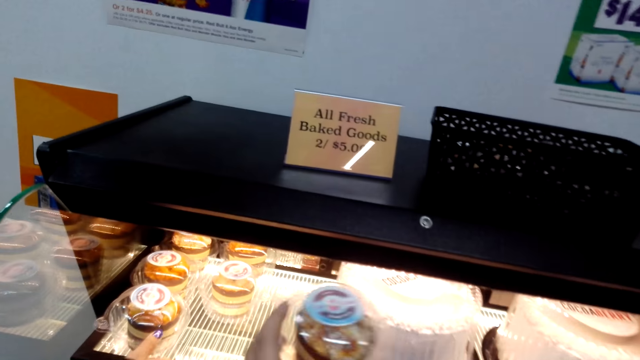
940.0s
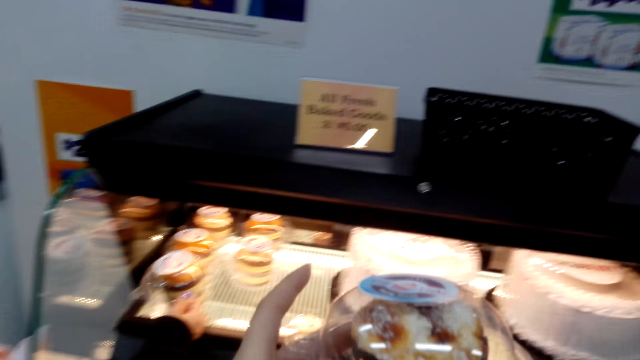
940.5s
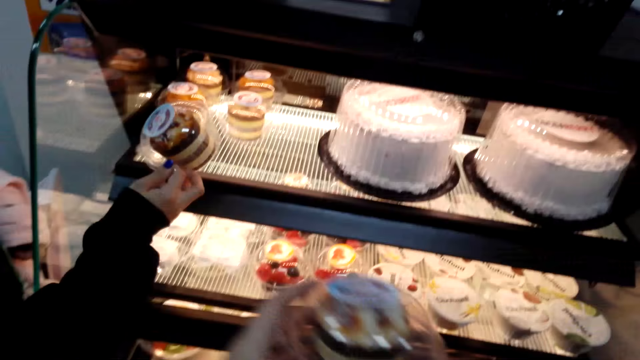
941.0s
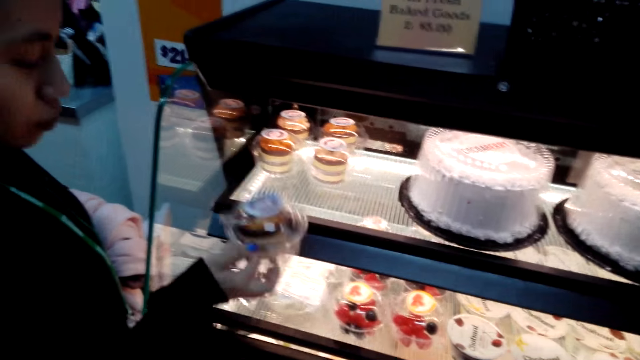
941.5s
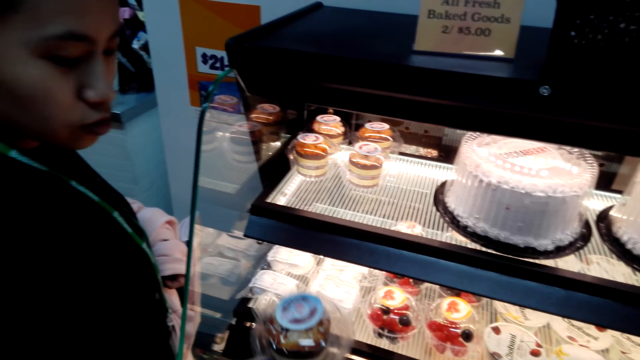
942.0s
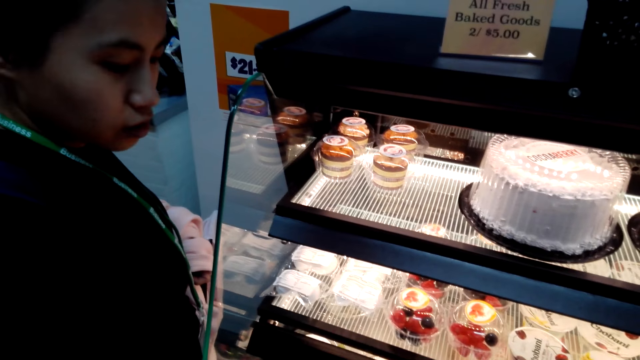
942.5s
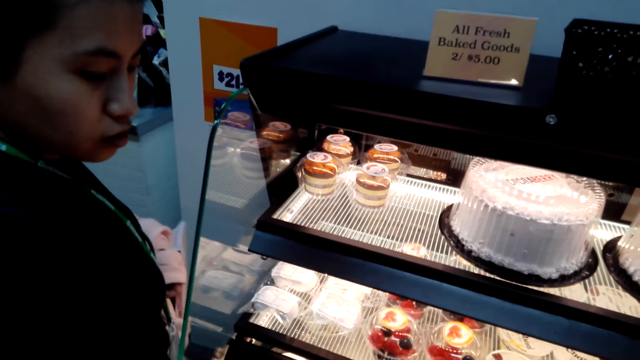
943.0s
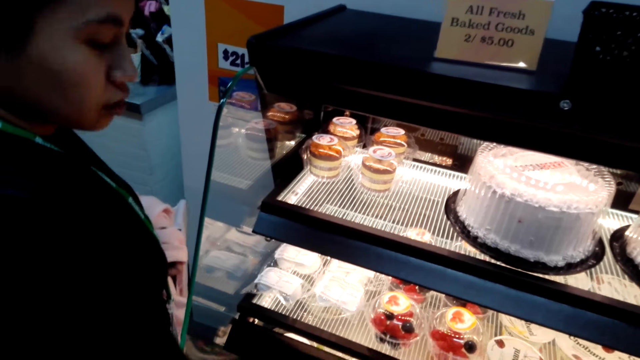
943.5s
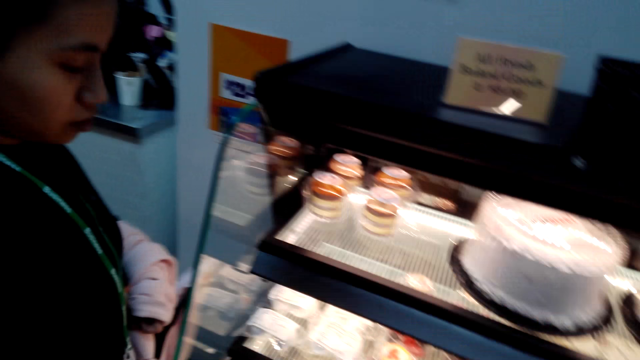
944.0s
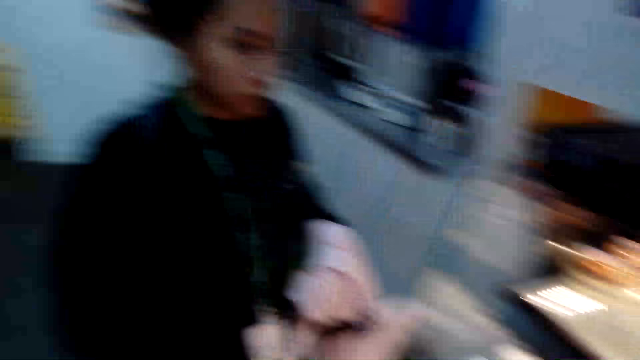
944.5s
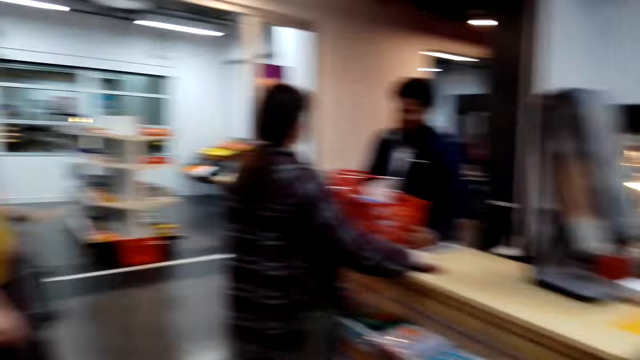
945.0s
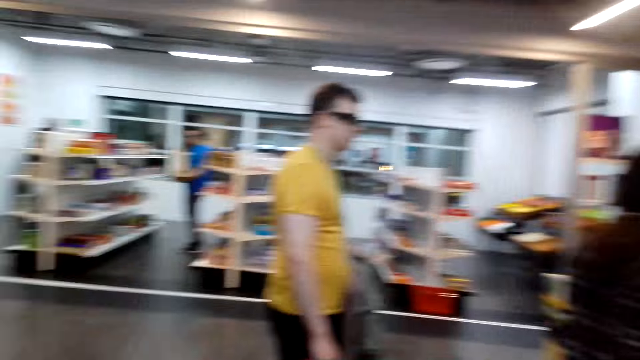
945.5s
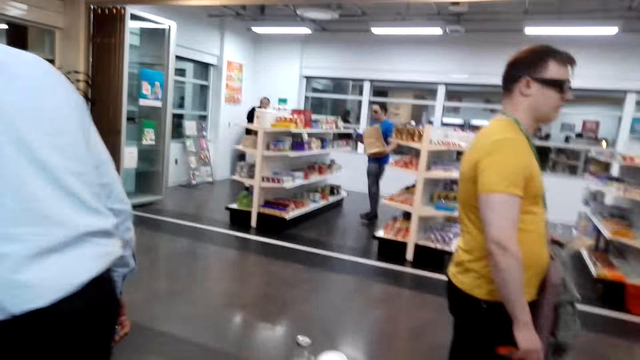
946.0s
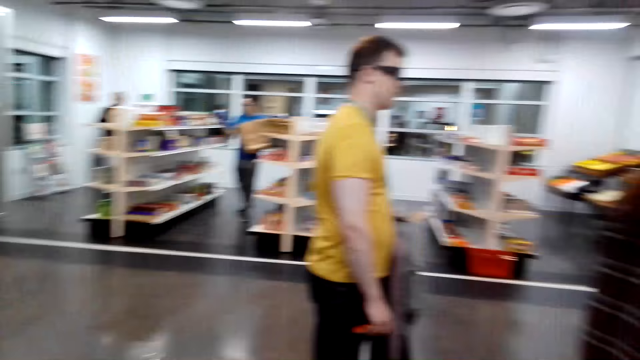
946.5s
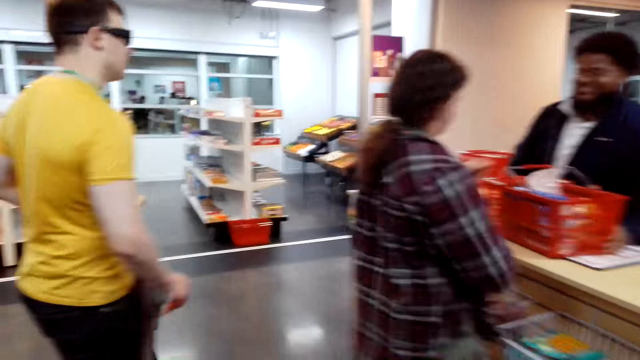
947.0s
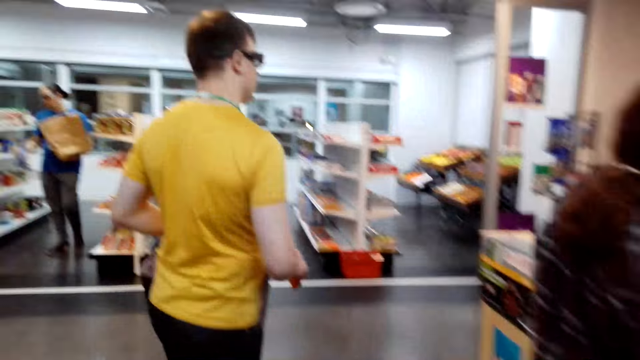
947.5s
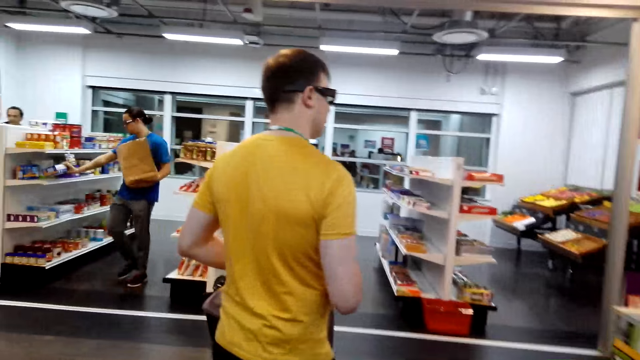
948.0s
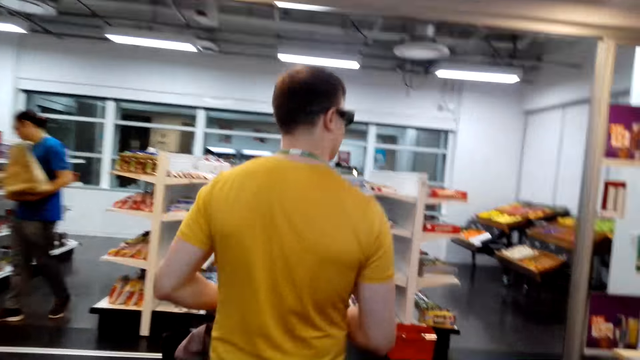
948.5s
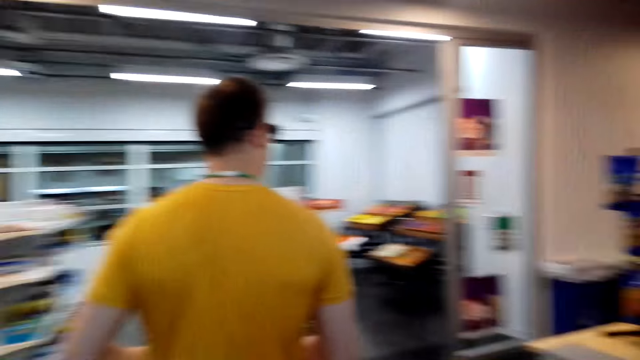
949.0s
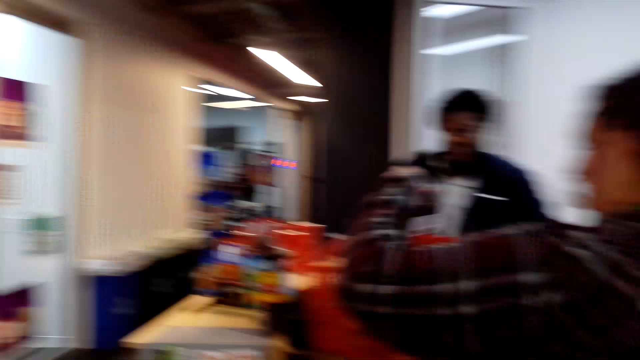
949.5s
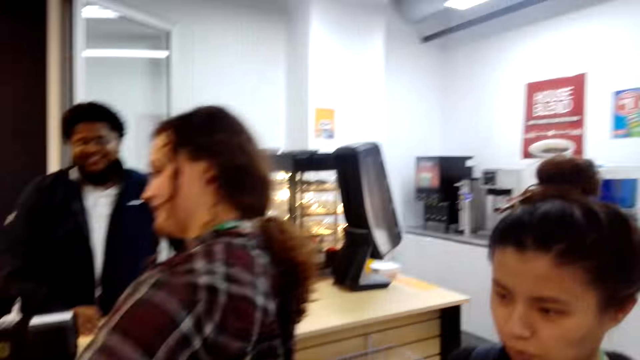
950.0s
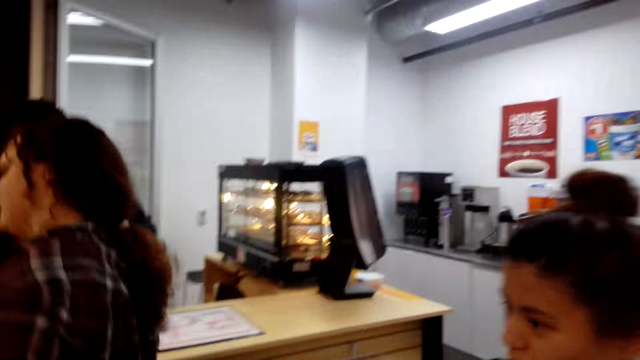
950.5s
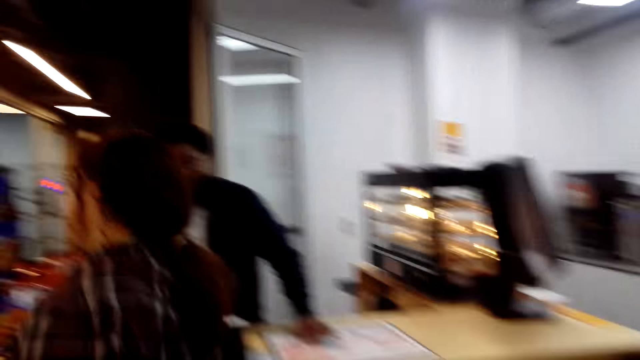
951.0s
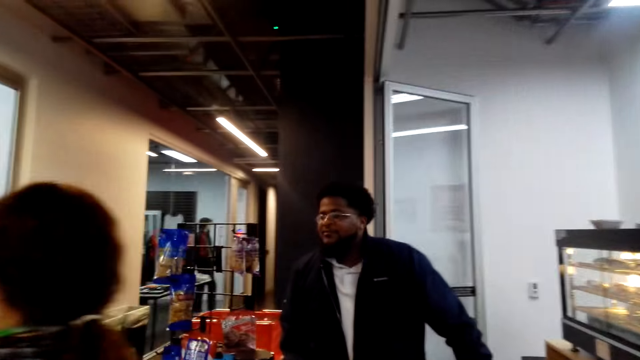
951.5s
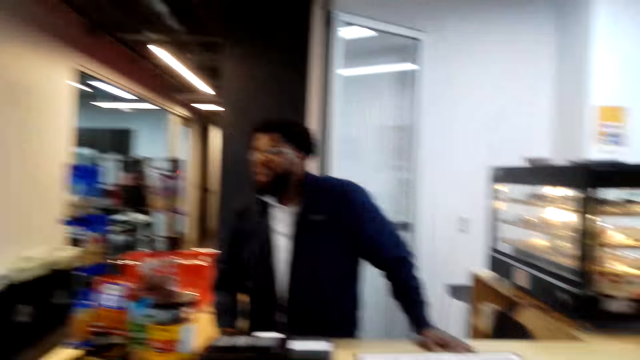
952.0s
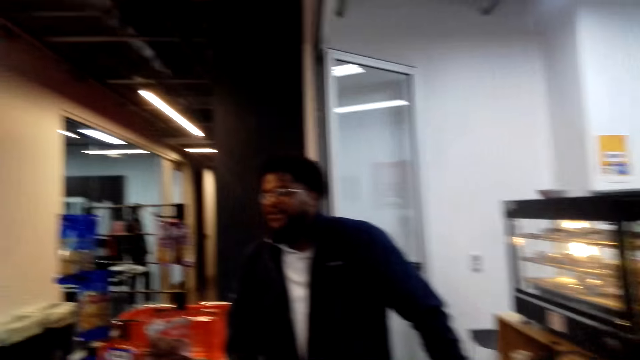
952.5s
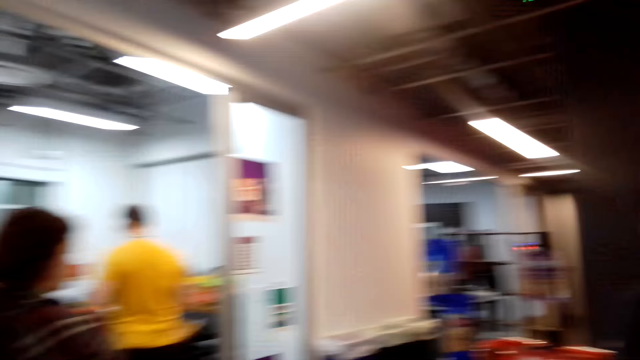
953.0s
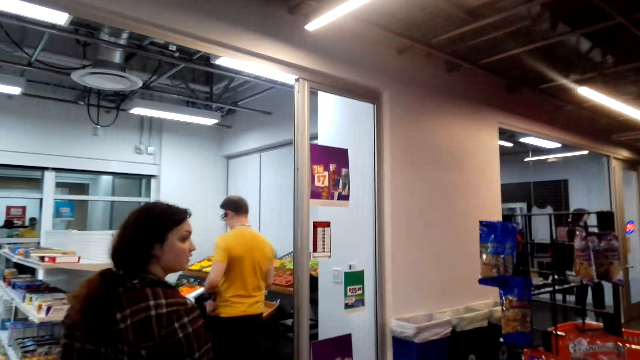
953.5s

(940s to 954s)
The woman picks up a cake container from the cake display stand. The camera wearer walks to the counter. Another woman is at the counter. A cashier holds the basket. A man stands in the queue. The man walks into the convenience store. The camera wearer walks around the store. They stand in the queue. The first woman stands in the store. The other woman moves aside. The cashier talks to the other woman.

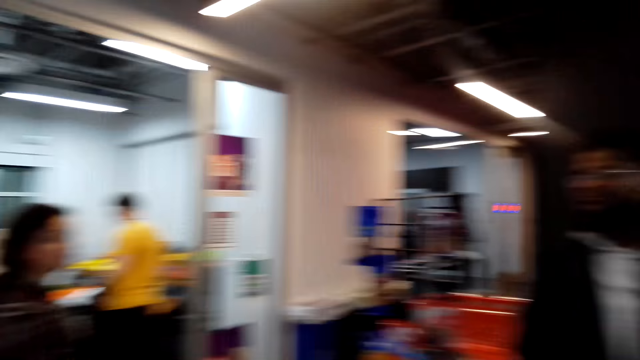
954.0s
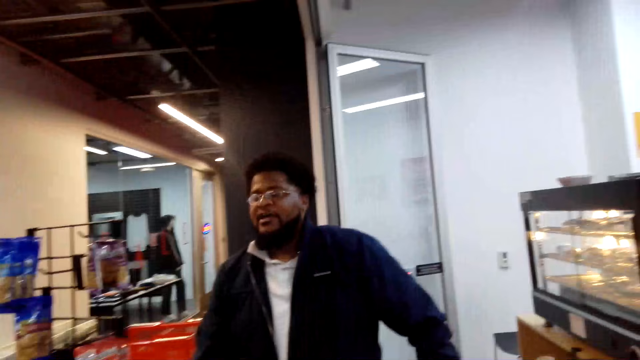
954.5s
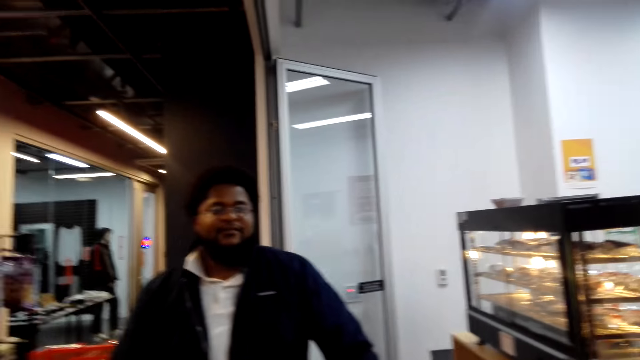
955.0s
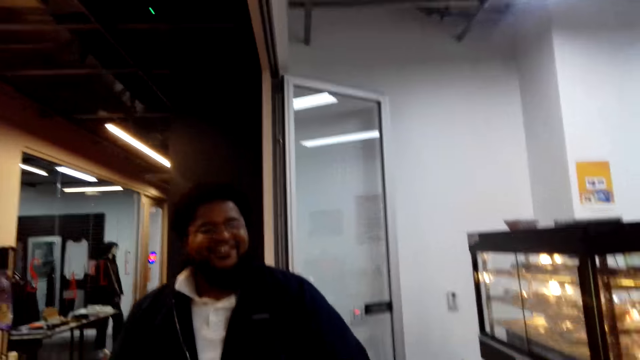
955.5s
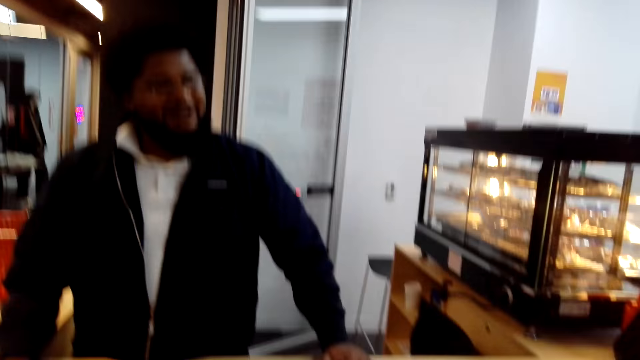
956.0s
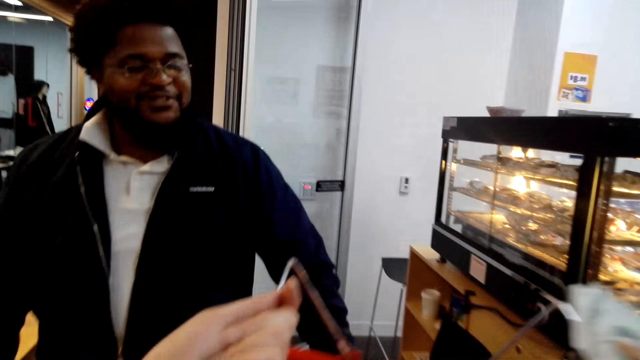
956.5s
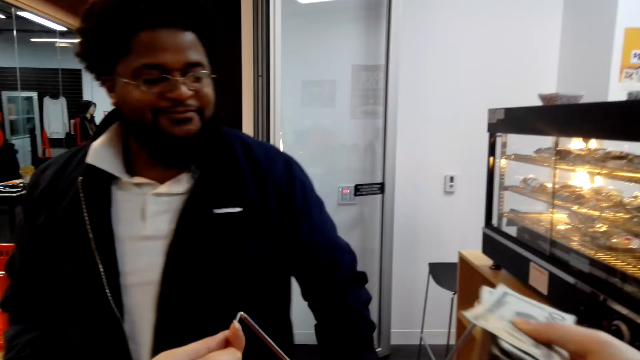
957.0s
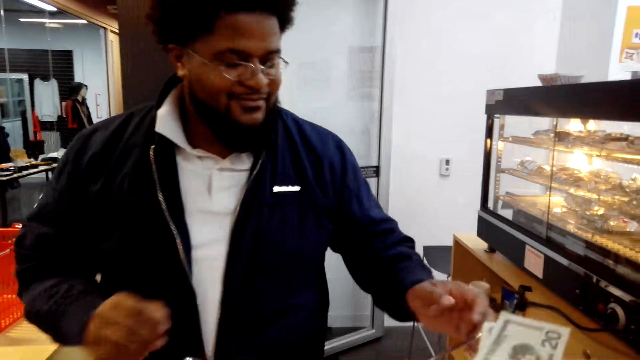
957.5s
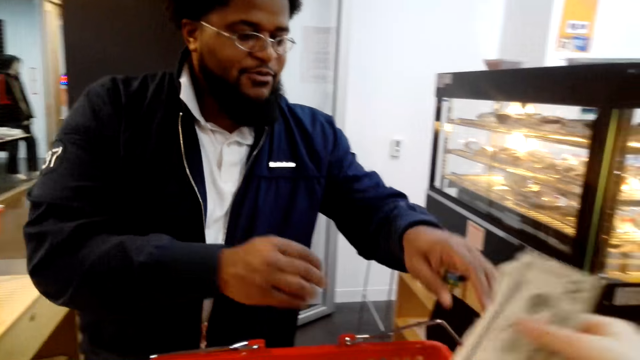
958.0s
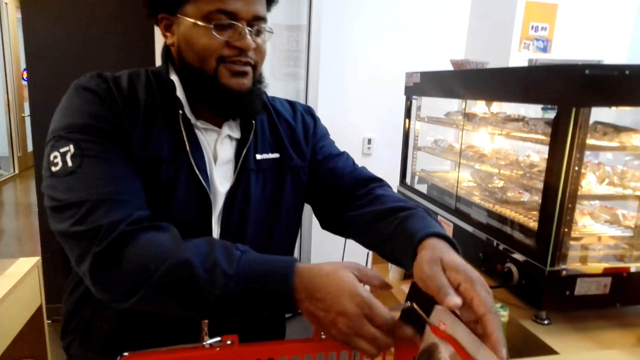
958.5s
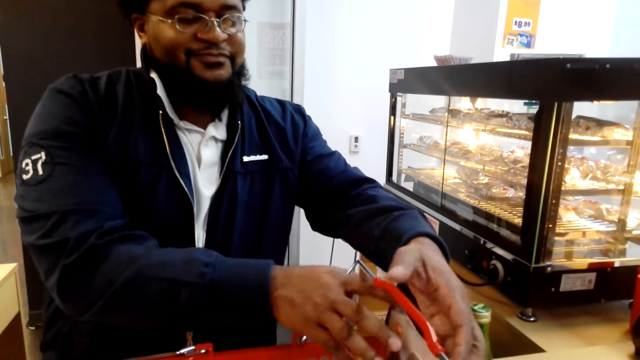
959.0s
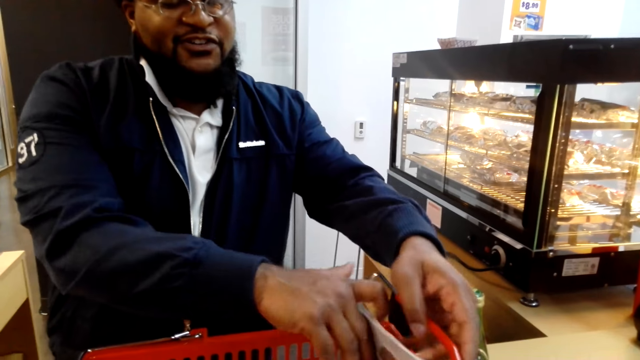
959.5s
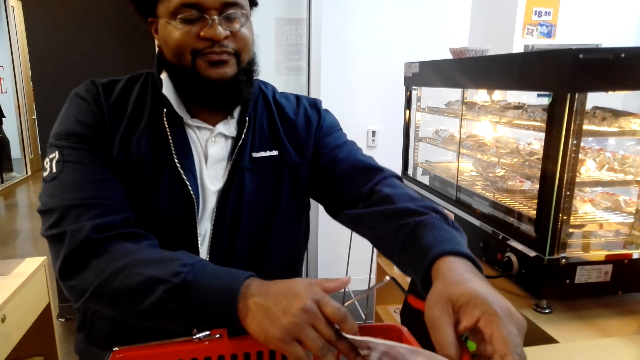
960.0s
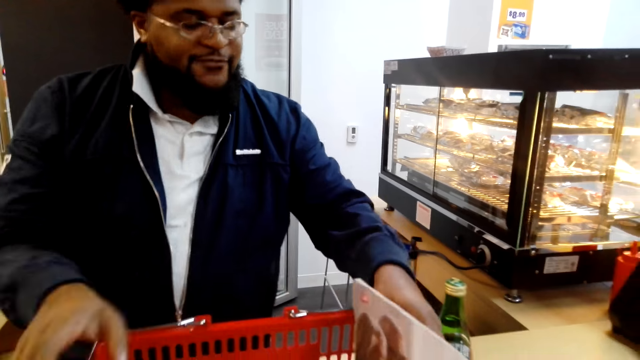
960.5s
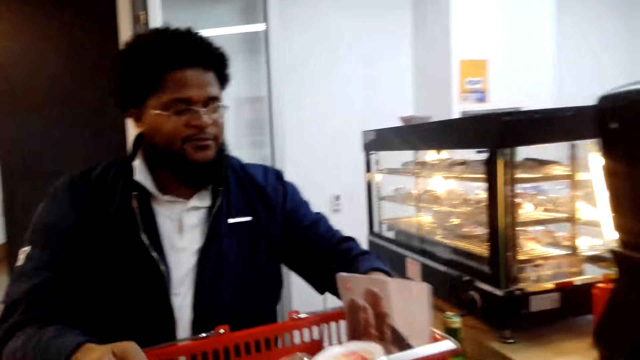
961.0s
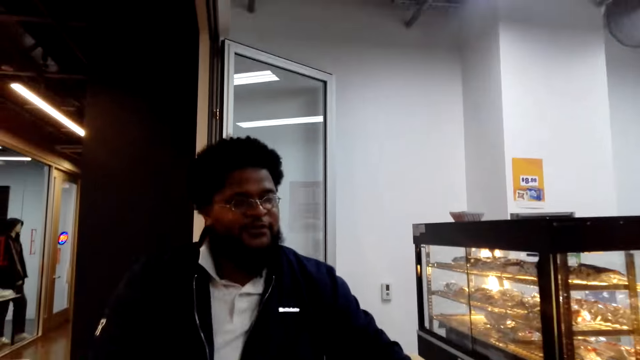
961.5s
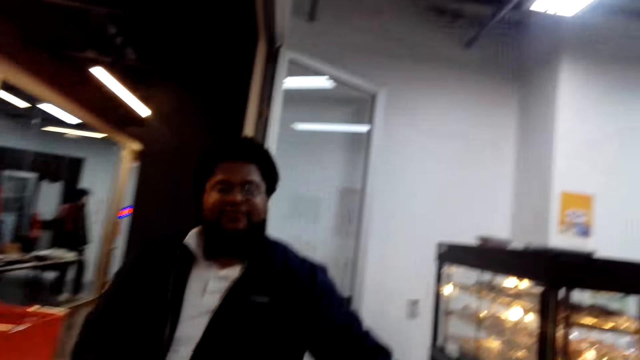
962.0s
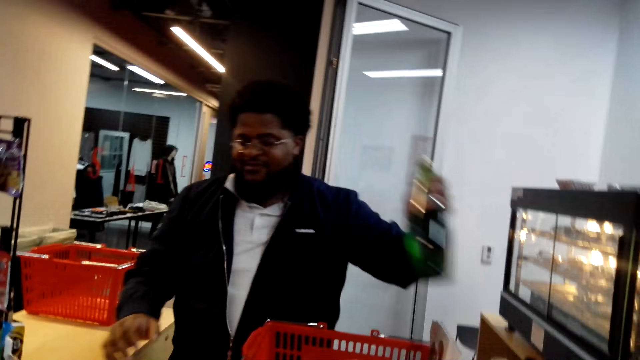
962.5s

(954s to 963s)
The other woman talks to the cashier. The cashier talks. The camera wearer places a shopping basket on the counter. The cashier moves the shopping basket on the counter. The cashier picks up a bottle of champagne or juice on the counter.
